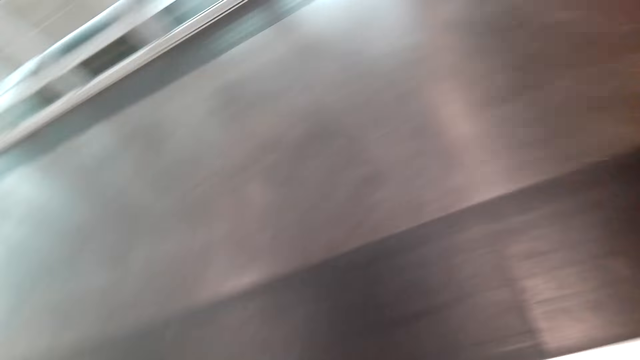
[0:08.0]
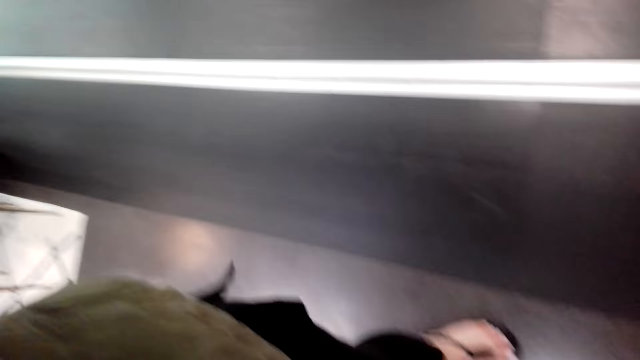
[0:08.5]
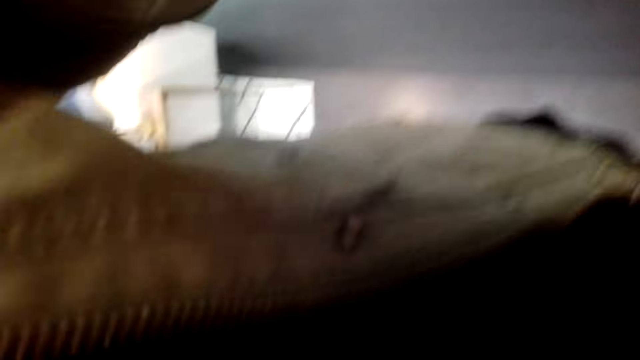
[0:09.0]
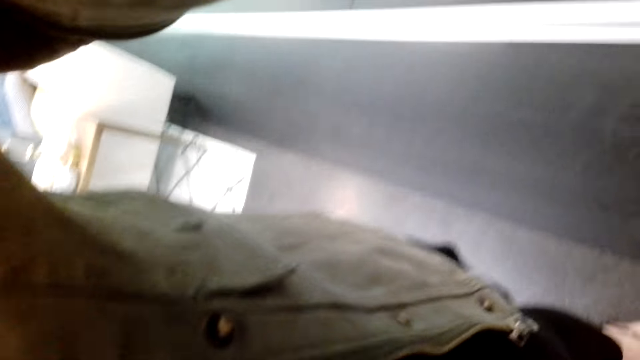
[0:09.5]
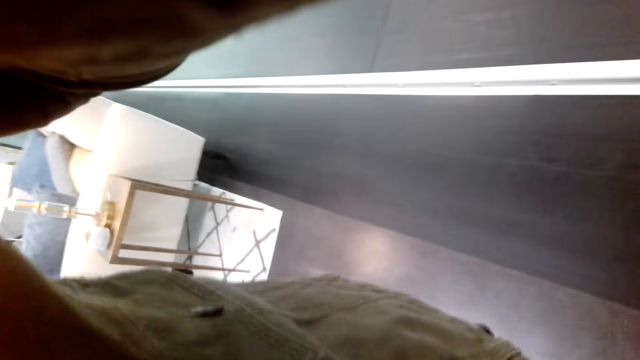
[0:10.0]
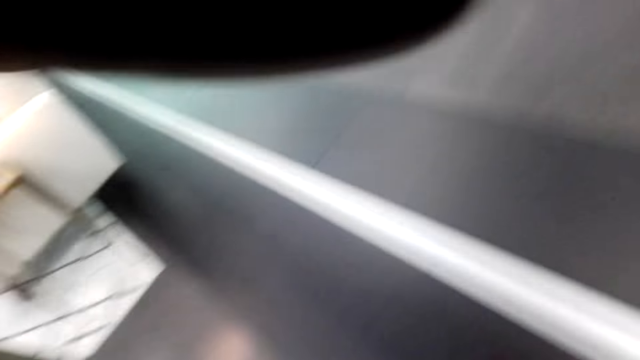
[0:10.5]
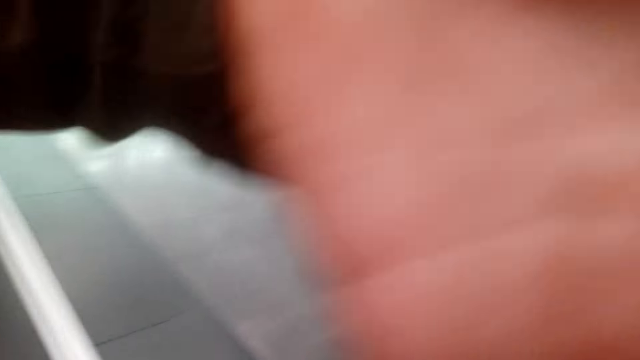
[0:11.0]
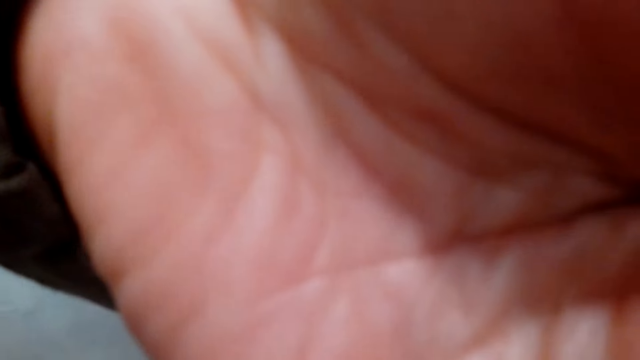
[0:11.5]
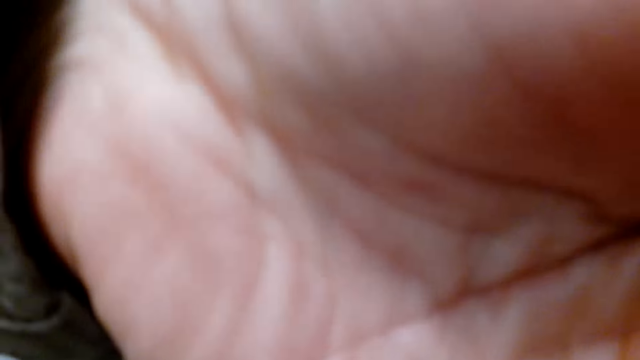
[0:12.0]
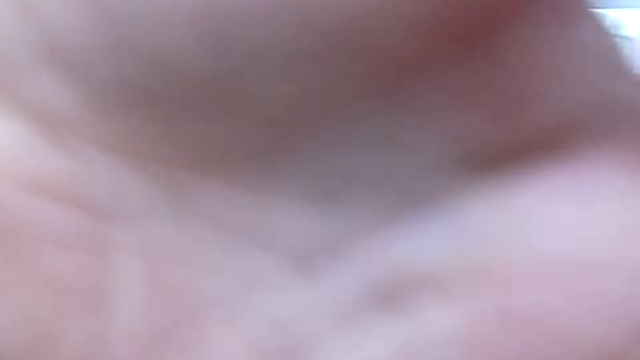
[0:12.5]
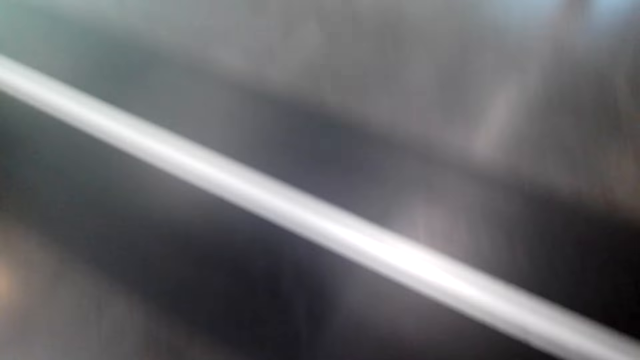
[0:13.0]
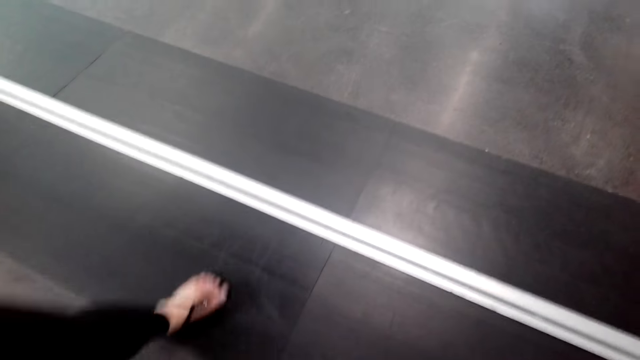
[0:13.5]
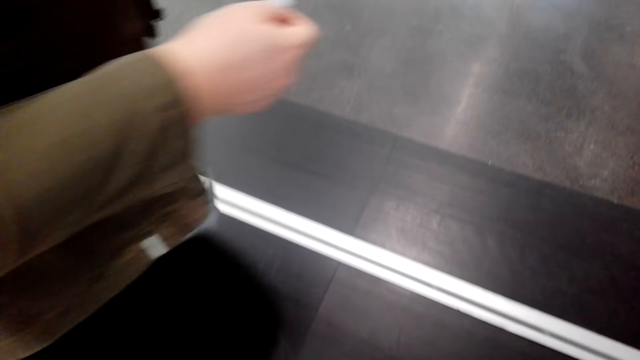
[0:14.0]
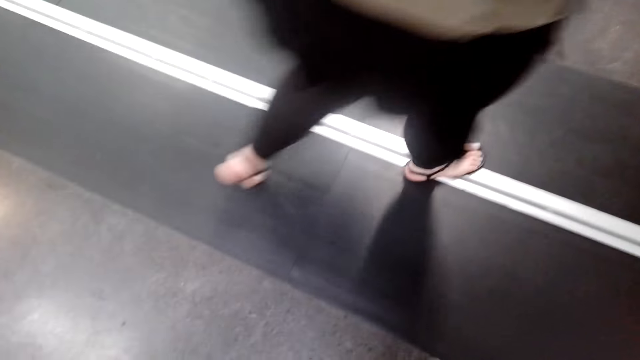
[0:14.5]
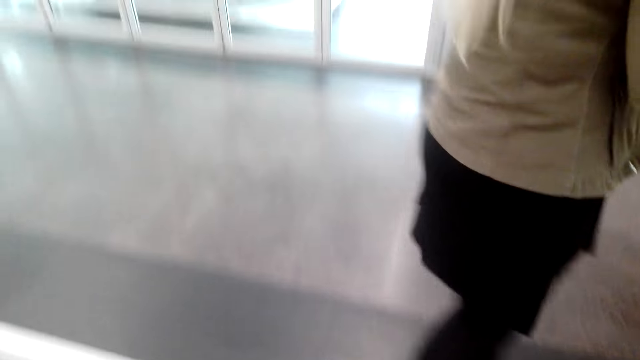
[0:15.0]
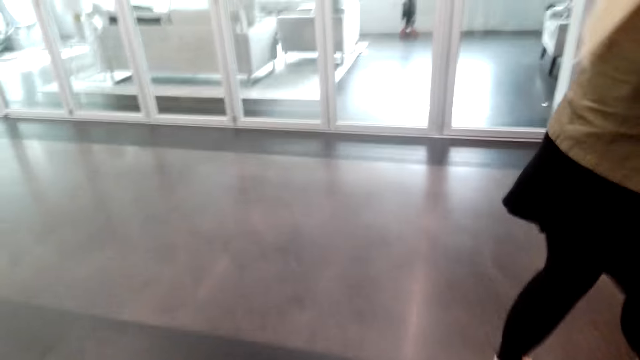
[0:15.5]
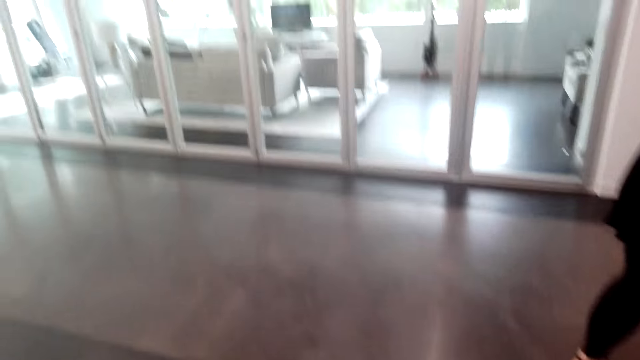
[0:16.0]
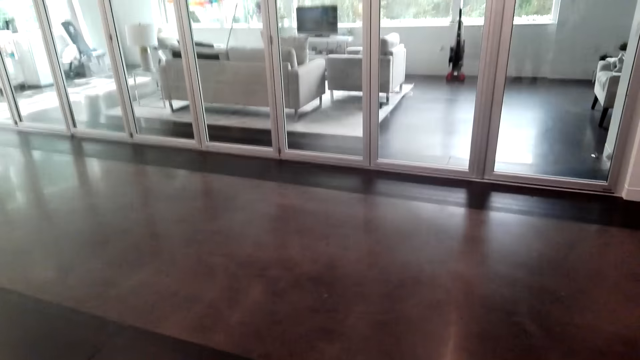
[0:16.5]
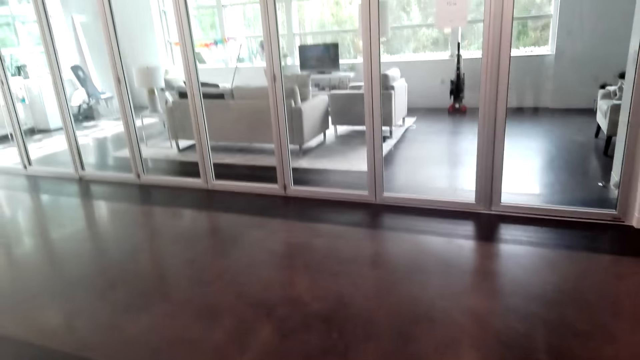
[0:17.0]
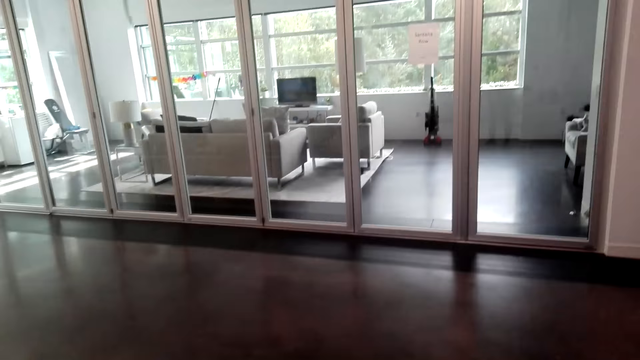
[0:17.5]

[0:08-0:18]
A woman adjusts the camera wearer's camera. The camera wearer walks in the room. The woman walks.

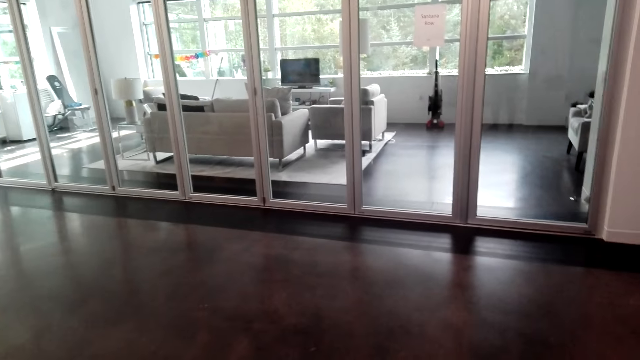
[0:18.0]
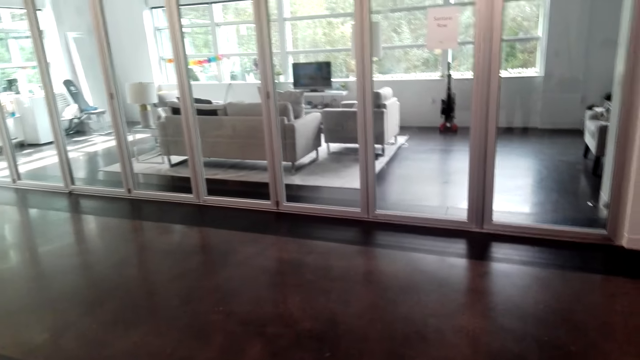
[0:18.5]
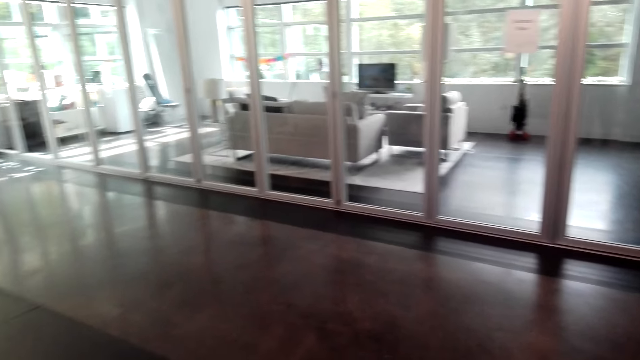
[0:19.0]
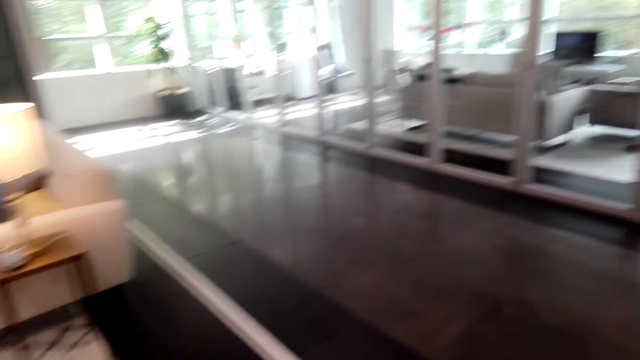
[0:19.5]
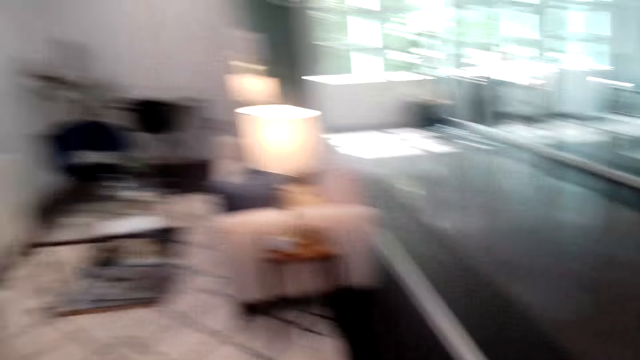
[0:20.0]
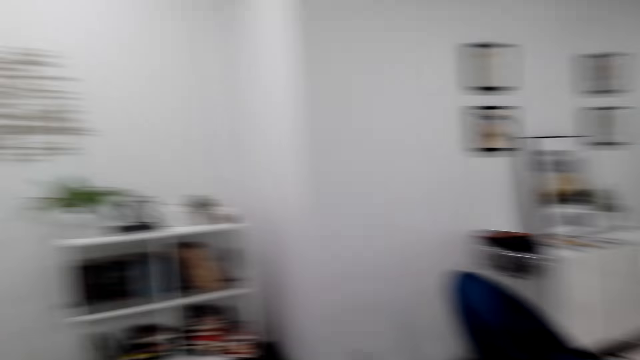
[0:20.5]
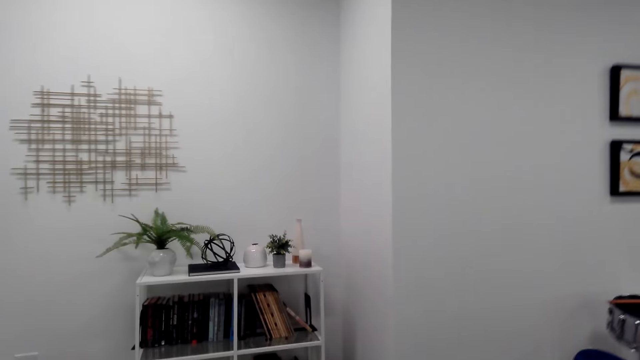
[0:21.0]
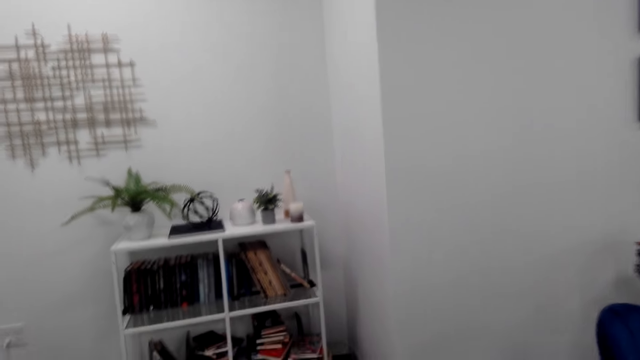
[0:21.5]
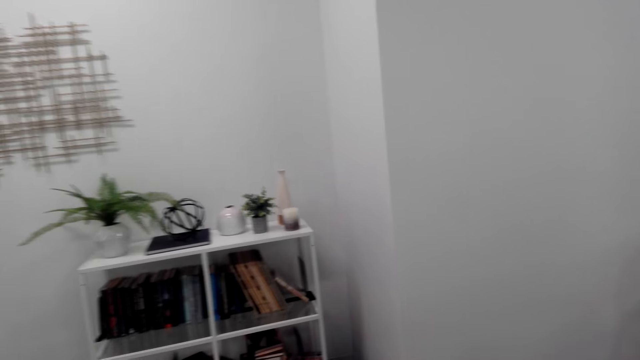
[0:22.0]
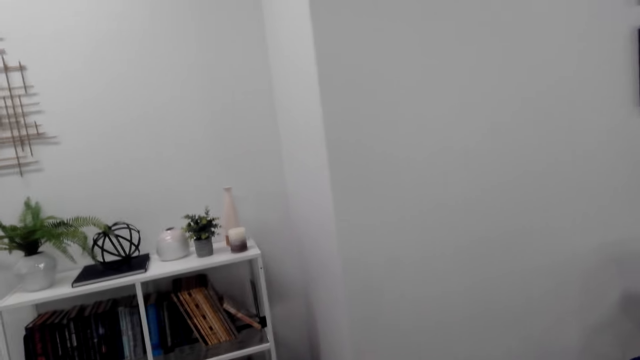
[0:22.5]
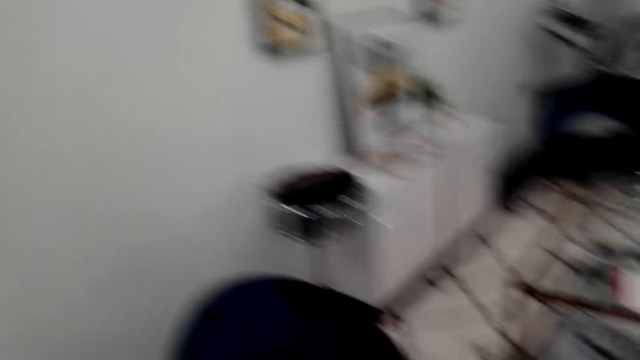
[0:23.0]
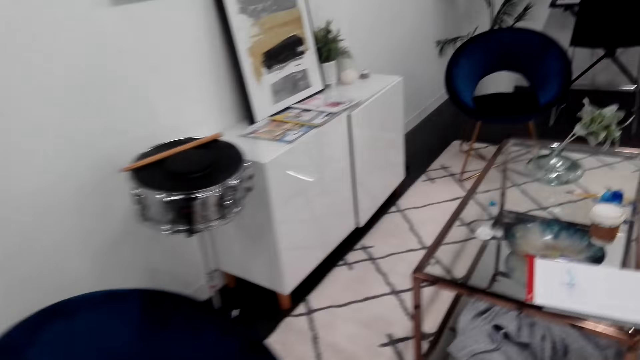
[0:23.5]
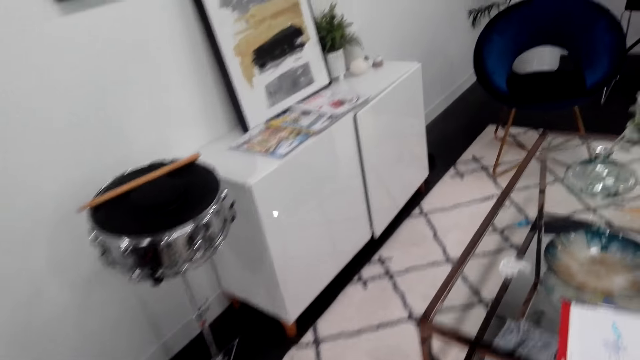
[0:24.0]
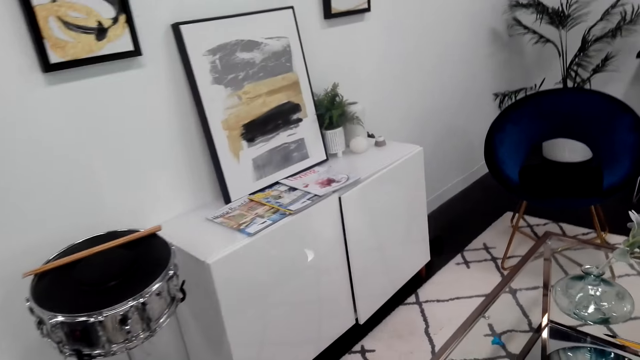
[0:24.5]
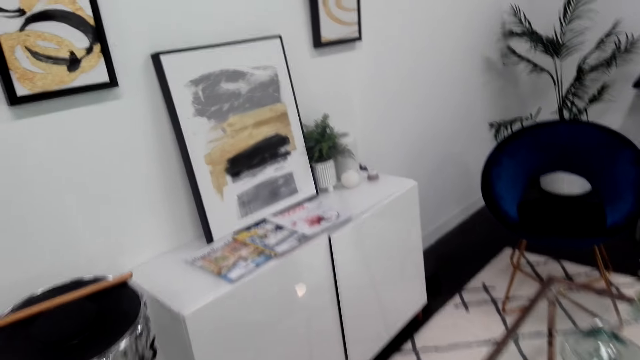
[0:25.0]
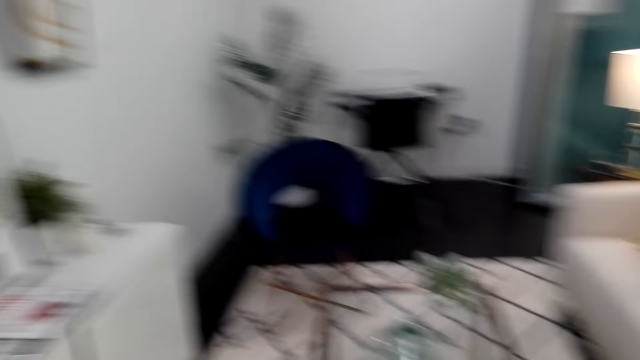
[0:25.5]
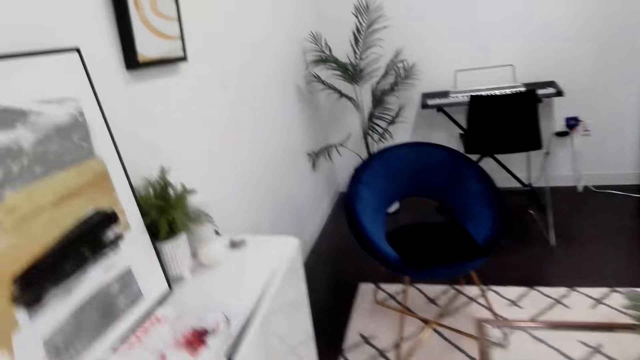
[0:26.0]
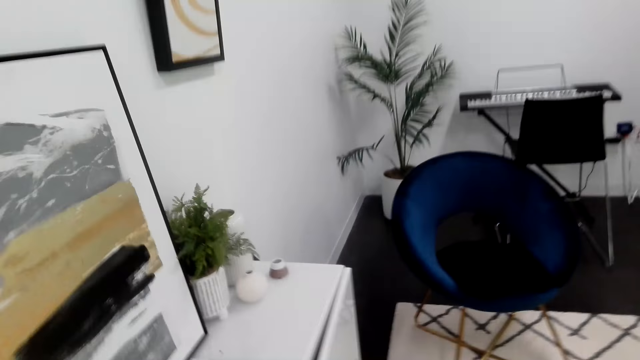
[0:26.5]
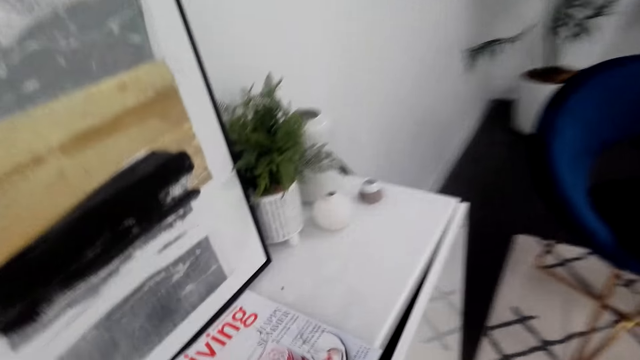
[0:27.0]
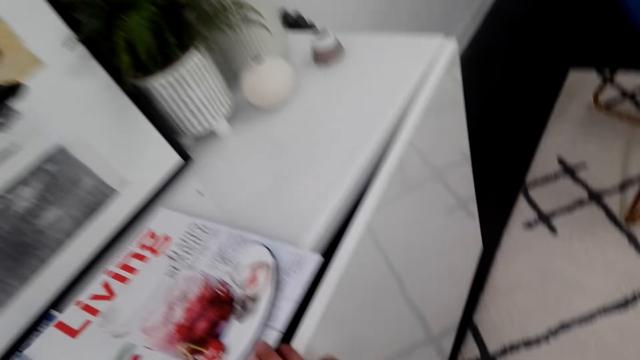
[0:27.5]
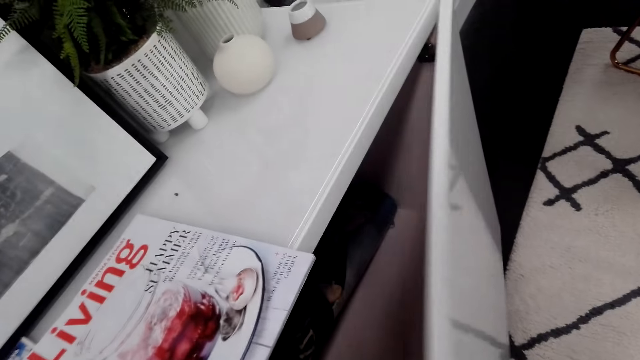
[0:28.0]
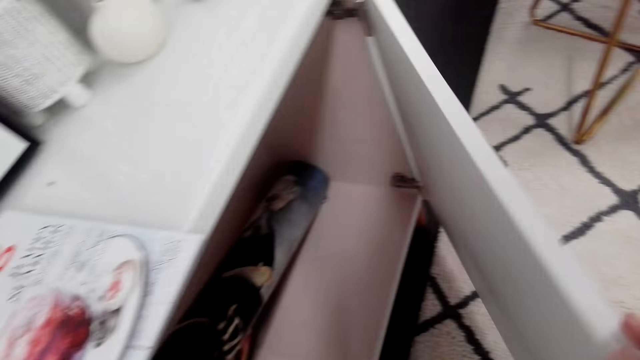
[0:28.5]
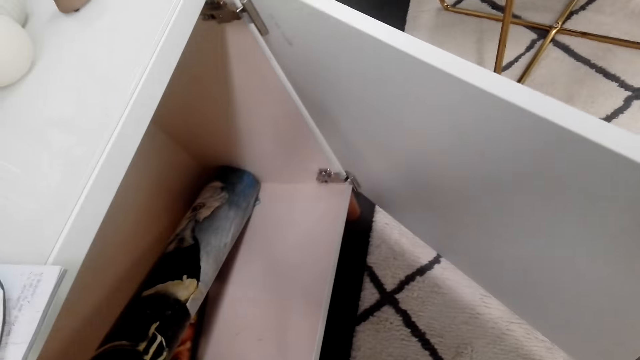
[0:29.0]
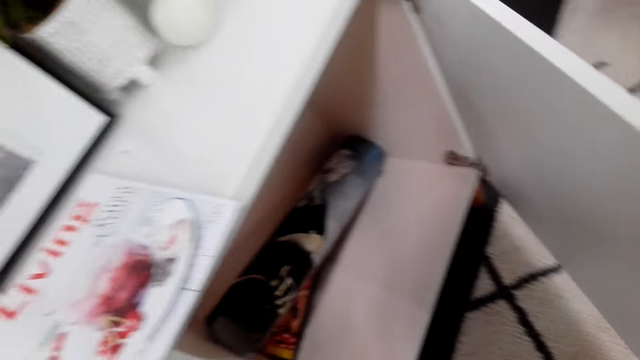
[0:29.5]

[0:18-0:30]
The camera wearer talks. They walk. They open a cupboard.
